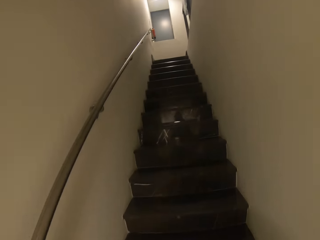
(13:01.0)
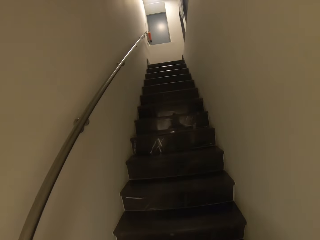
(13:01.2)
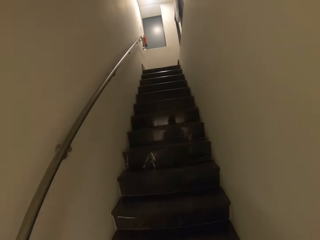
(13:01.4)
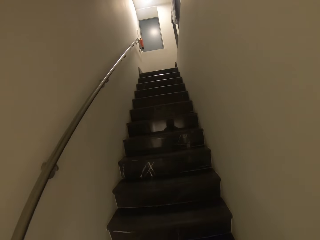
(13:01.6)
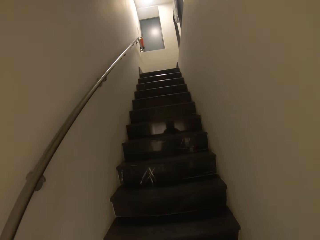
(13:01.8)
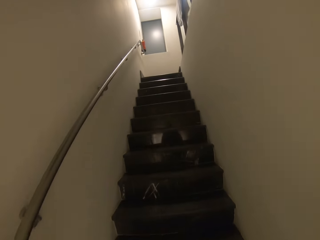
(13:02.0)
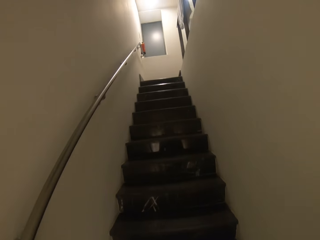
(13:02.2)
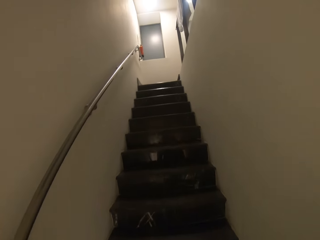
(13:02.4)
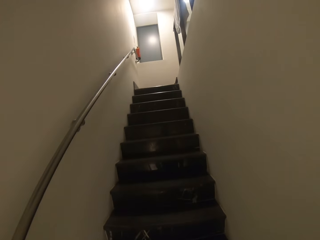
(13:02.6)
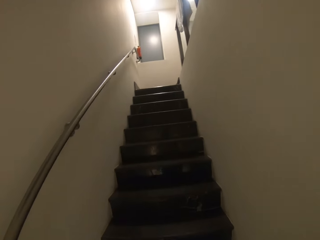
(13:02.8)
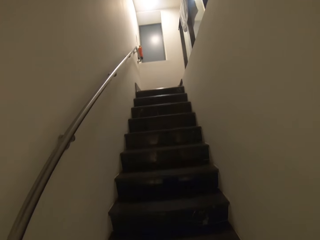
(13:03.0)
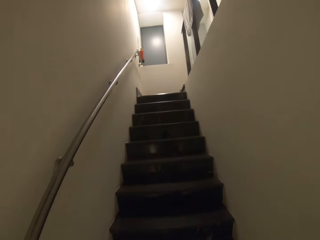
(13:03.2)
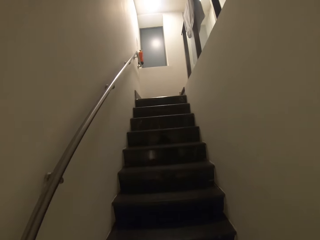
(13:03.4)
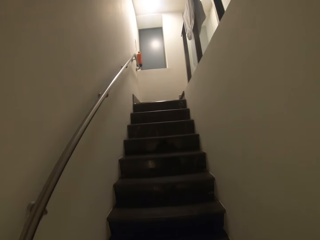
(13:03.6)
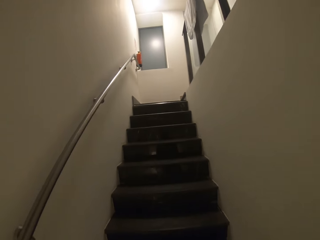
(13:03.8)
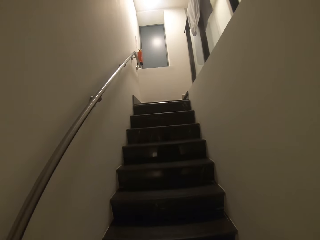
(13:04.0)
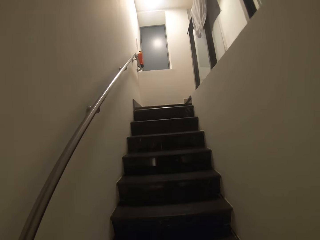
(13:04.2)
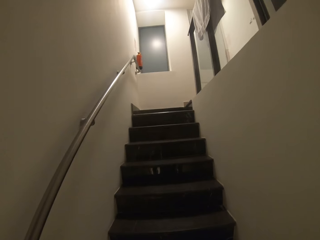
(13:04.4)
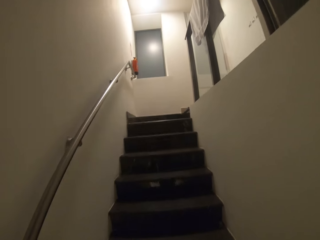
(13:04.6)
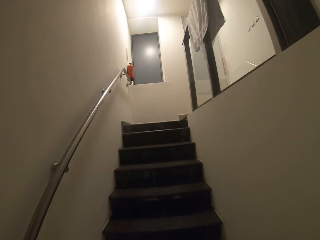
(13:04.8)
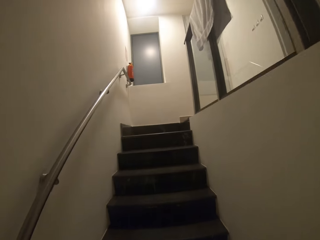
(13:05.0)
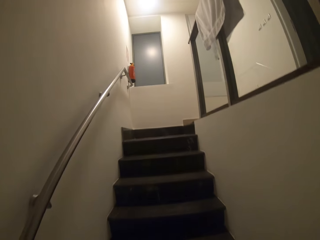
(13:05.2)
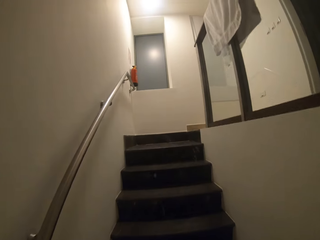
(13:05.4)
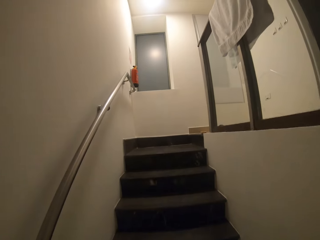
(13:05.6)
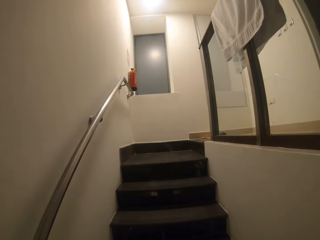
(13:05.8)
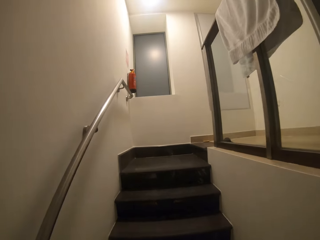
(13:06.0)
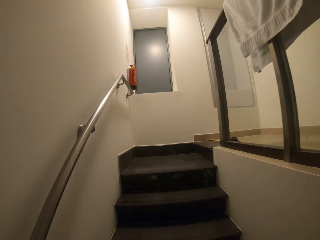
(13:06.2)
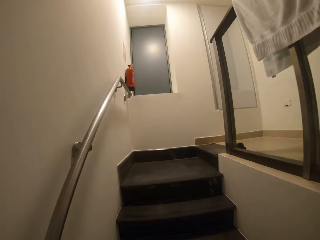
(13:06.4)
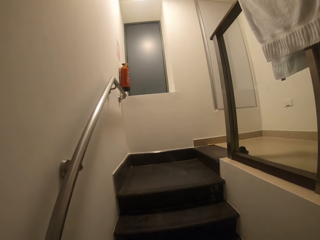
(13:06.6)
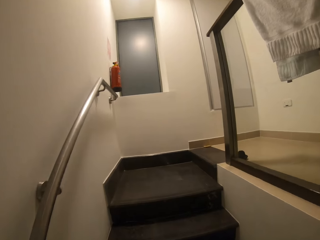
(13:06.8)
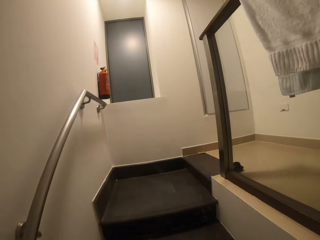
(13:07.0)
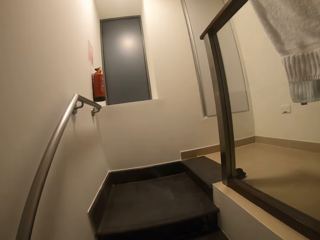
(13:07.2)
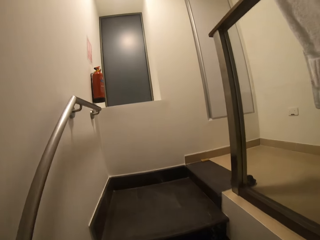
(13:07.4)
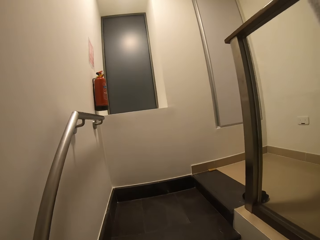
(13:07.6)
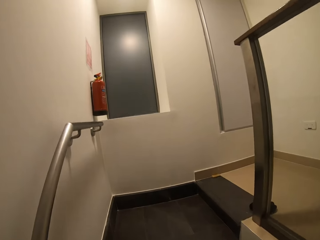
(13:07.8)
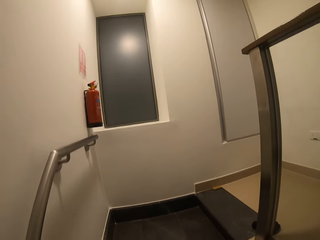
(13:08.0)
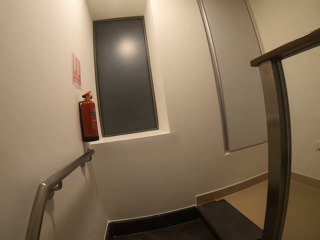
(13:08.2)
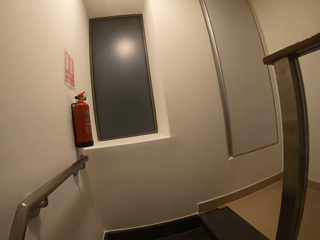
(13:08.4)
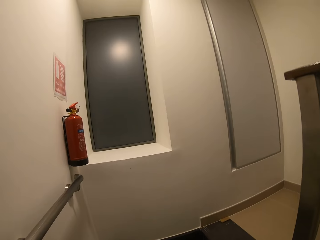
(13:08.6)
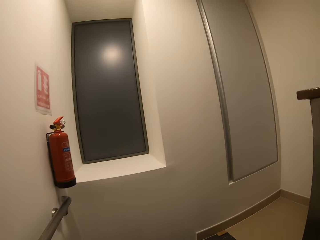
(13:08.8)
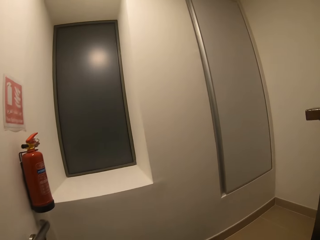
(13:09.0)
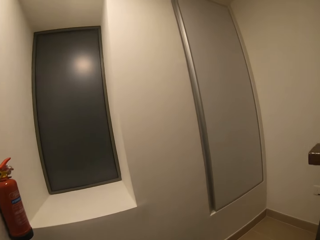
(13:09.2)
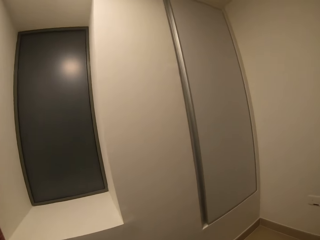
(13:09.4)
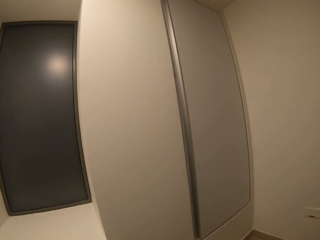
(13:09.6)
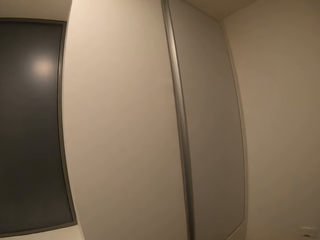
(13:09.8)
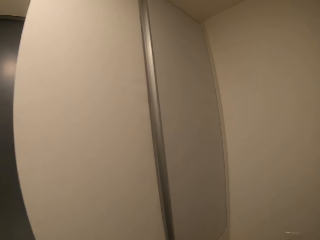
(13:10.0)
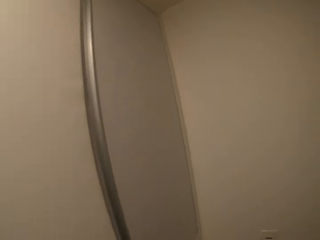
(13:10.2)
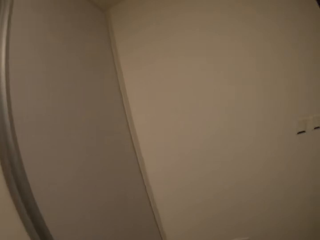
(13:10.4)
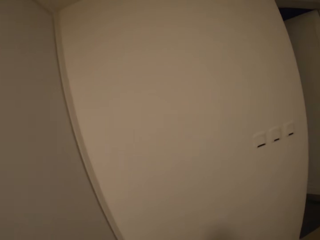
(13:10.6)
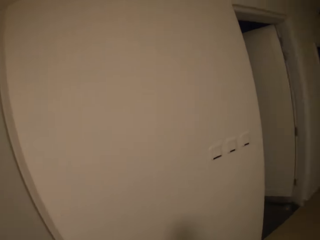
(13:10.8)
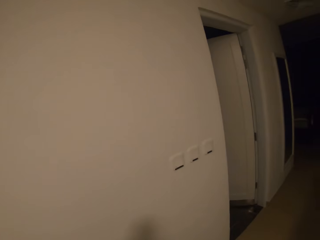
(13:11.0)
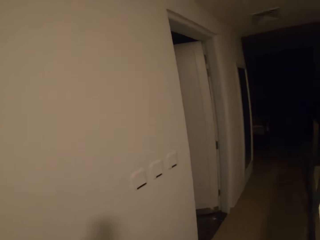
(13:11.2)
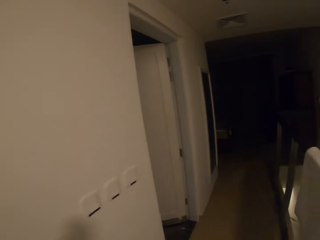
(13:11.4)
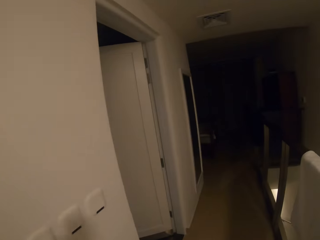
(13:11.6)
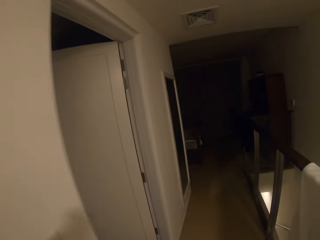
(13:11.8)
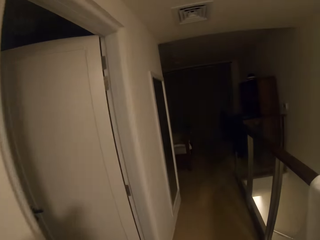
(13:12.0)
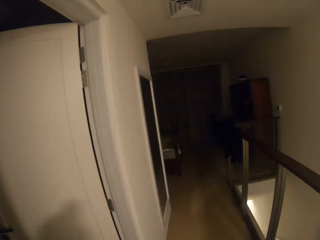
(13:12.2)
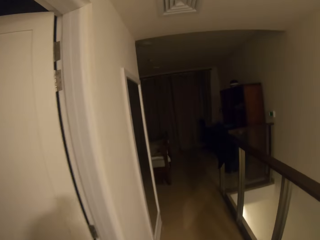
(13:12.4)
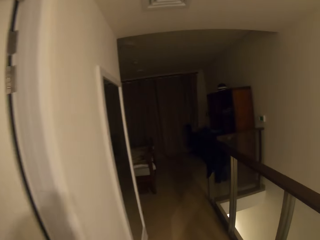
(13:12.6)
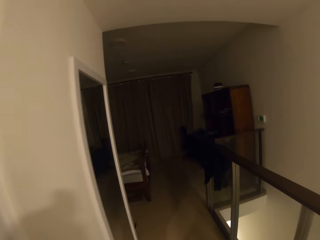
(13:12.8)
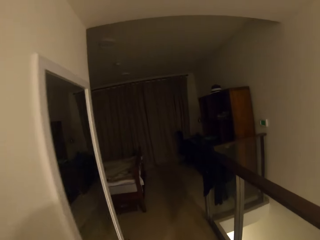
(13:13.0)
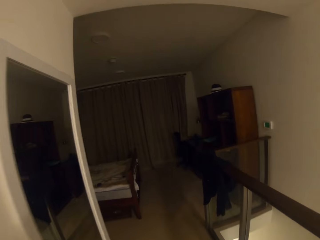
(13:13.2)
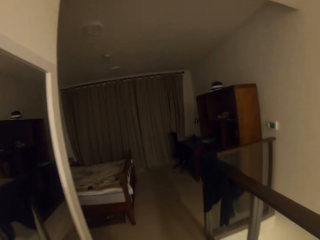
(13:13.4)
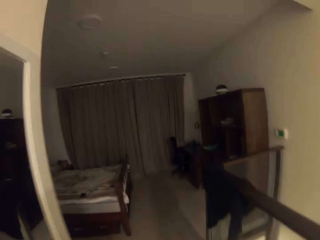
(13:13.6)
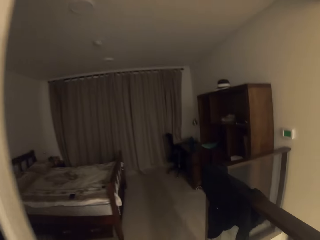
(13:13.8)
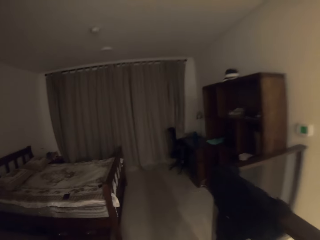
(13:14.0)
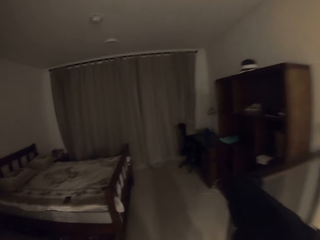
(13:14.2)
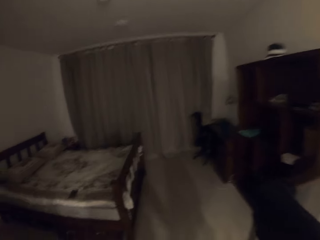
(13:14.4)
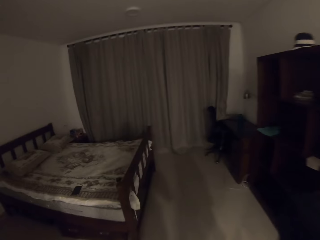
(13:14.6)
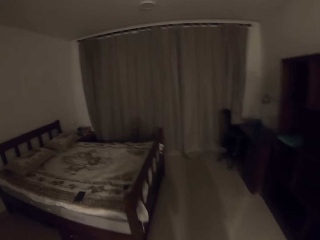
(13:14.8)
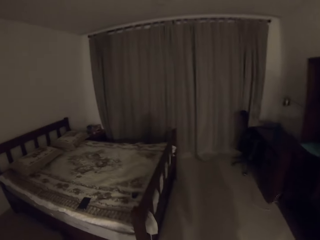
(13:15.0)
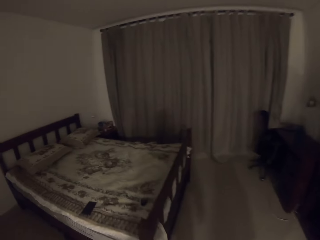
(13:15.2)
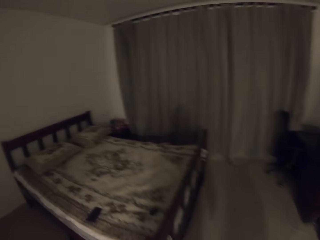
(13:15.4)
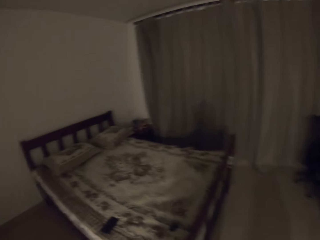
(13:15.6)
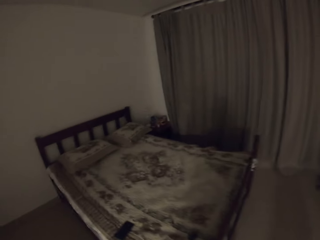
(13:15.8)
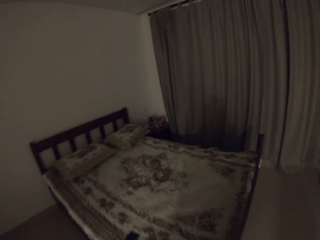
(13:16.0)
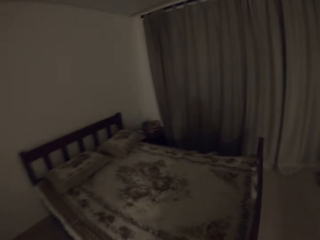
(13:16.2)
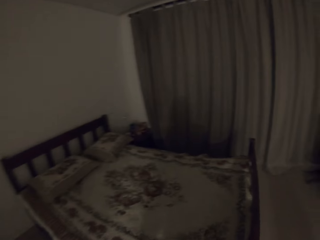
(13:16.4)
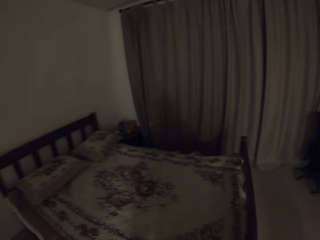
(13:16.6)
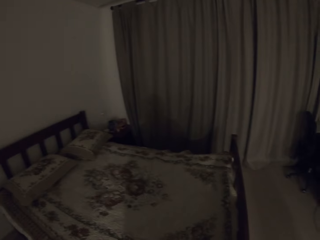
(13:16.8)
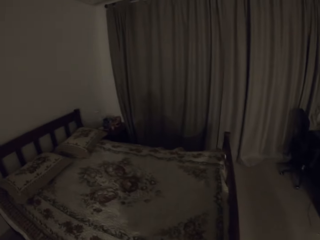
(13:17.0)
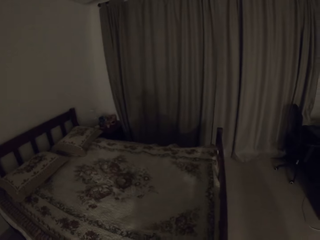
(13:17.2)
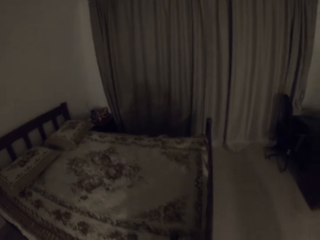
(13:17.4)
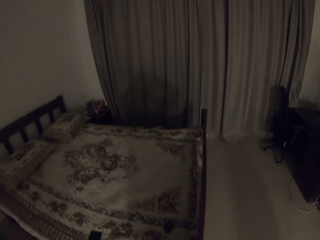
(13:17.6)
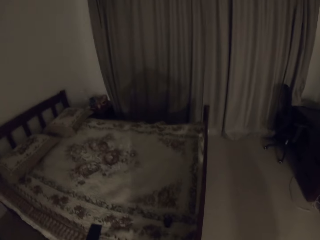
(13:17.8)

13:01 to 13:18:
The camera wearer walks up the stairs. They walk into the bedroom.
